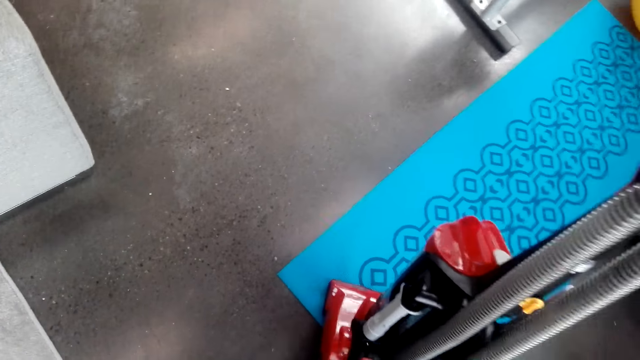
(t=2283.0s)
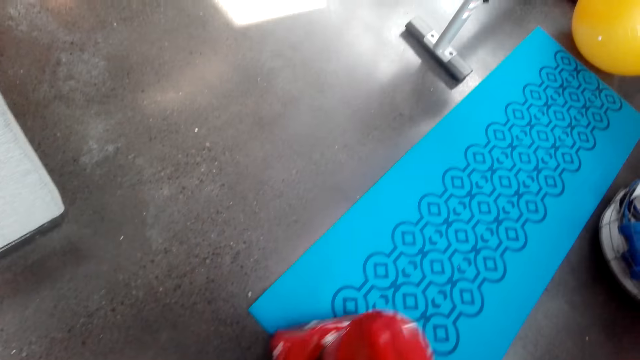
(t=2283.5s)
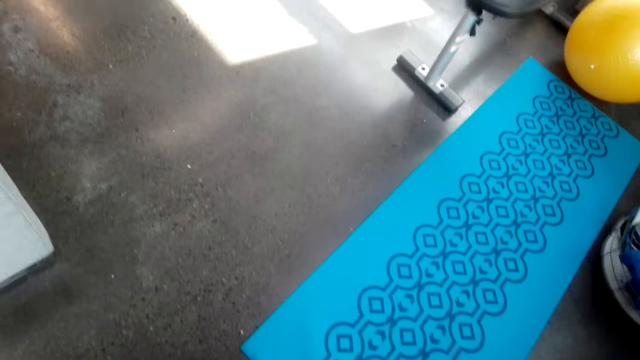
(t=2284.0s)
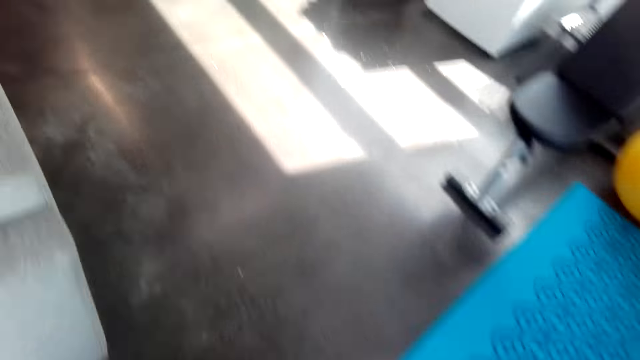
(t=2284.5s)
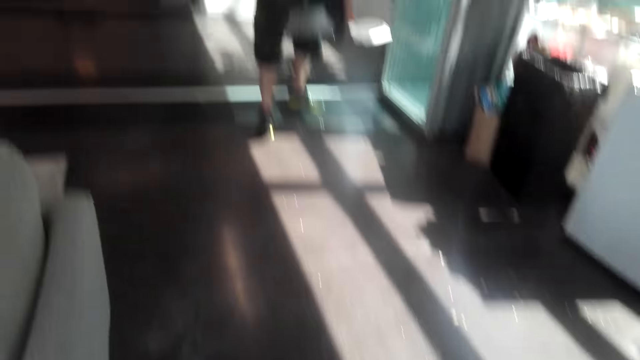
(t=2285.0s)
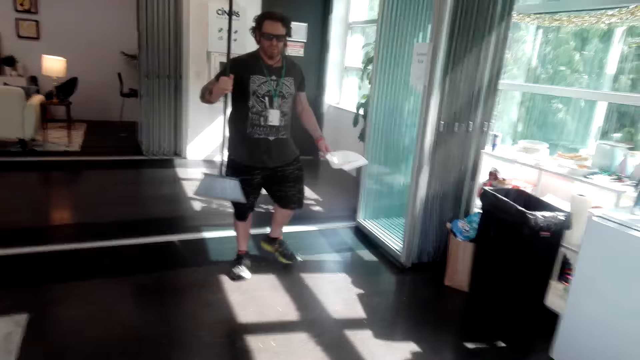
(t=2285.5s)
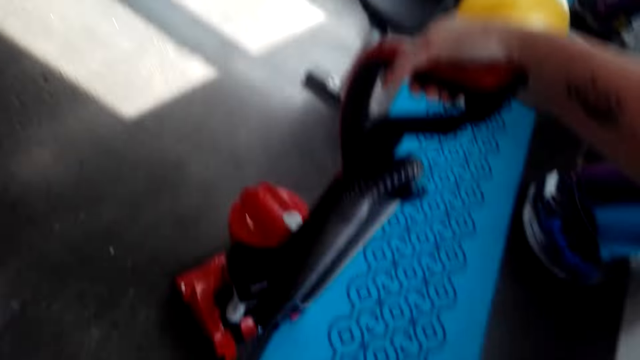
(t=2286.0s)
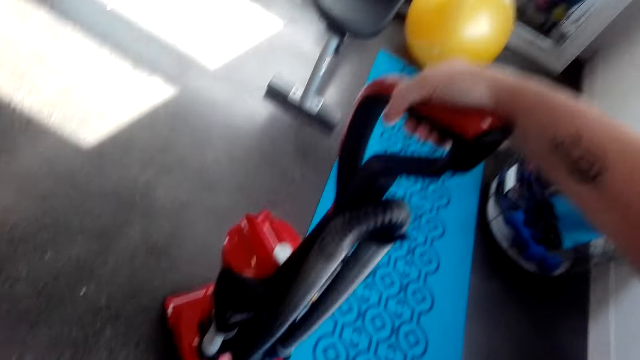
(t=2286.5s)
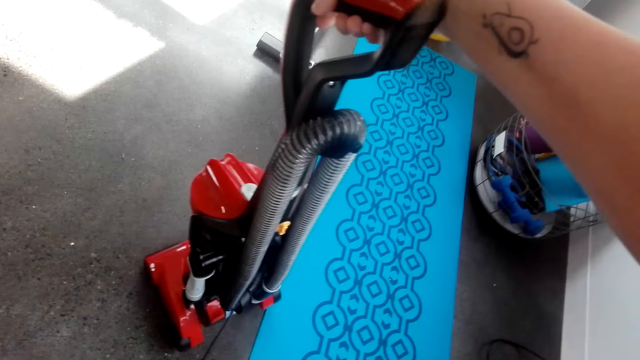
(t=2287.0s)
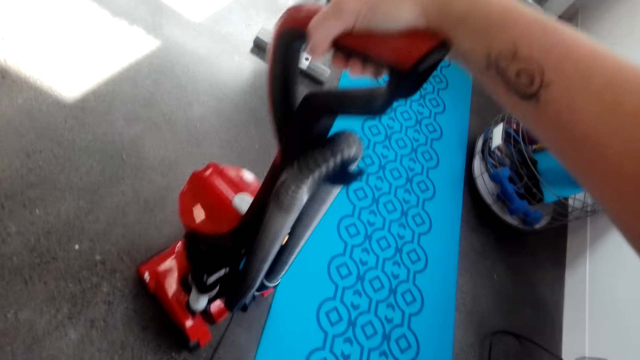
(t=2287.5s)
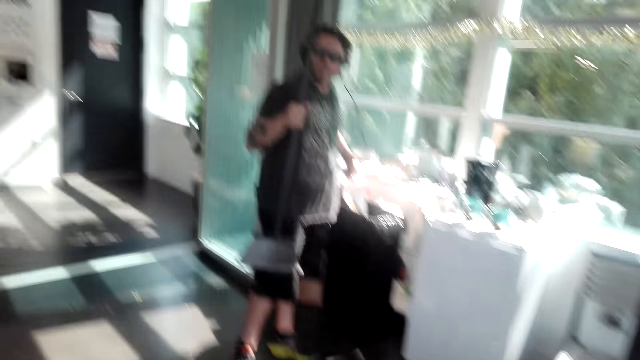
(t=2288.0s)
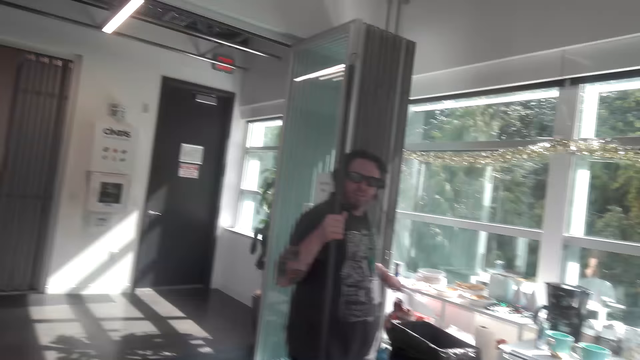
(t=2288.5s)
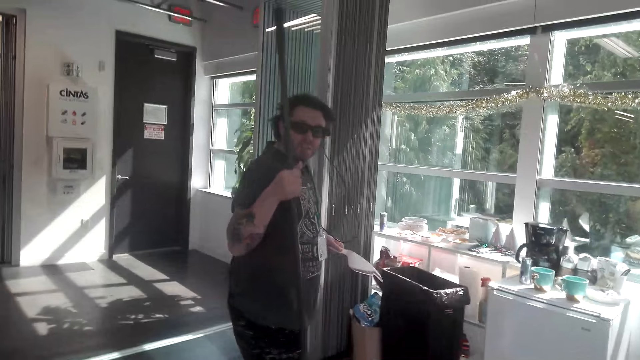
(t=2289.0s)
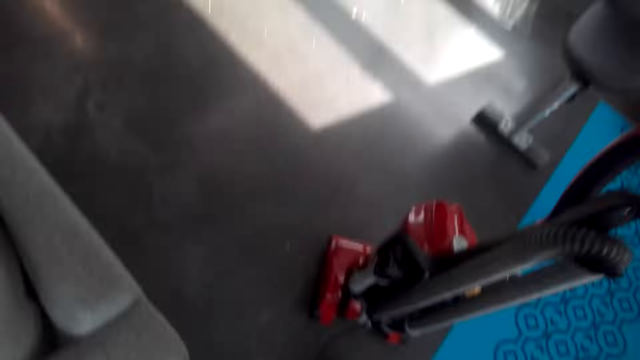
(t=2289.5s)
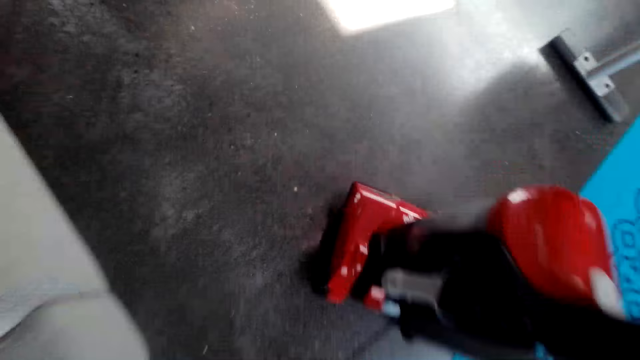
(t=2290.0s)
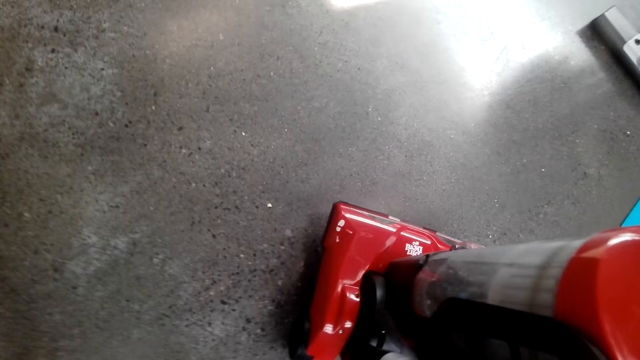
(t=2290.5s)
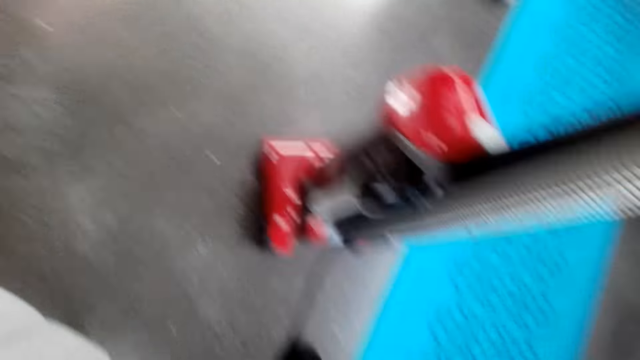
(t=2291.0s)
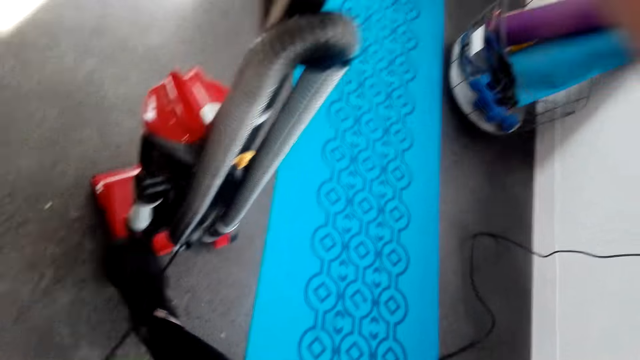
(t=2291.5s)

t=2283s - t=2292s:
The camera wearer turns off the vacuum cleaner. They talk to a man.

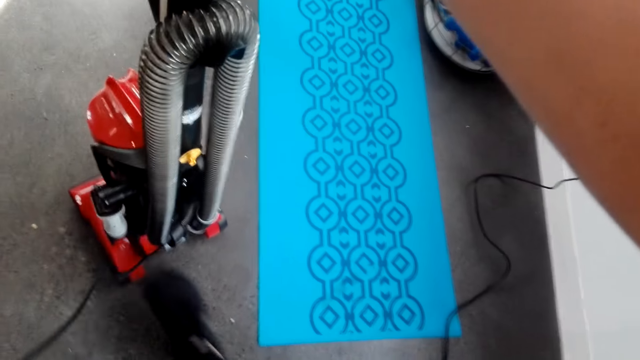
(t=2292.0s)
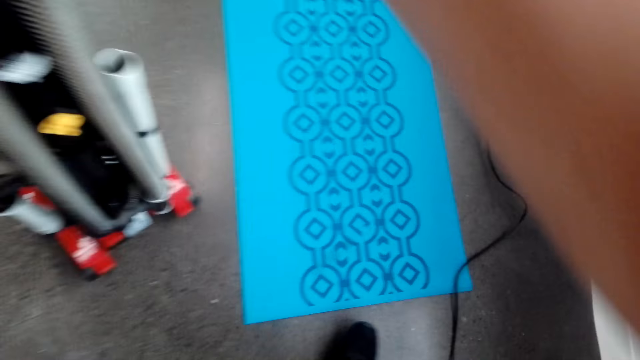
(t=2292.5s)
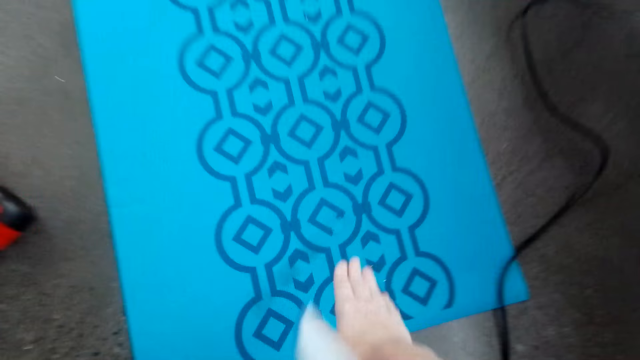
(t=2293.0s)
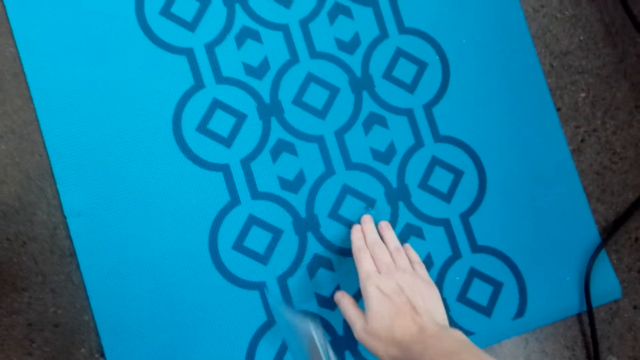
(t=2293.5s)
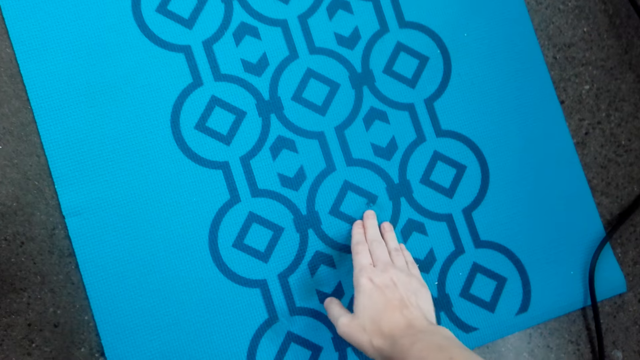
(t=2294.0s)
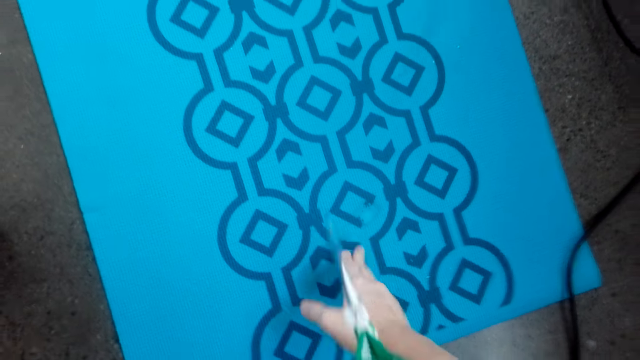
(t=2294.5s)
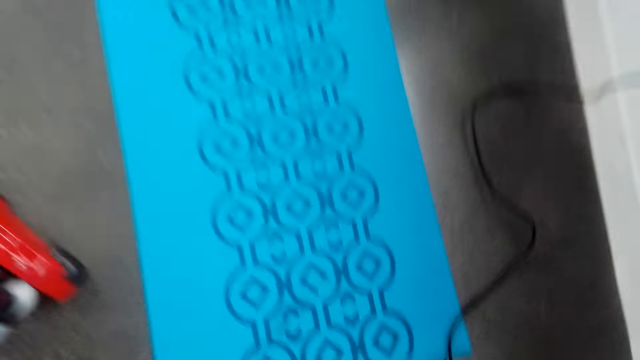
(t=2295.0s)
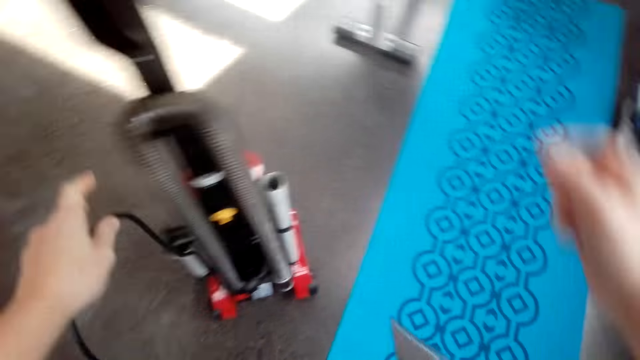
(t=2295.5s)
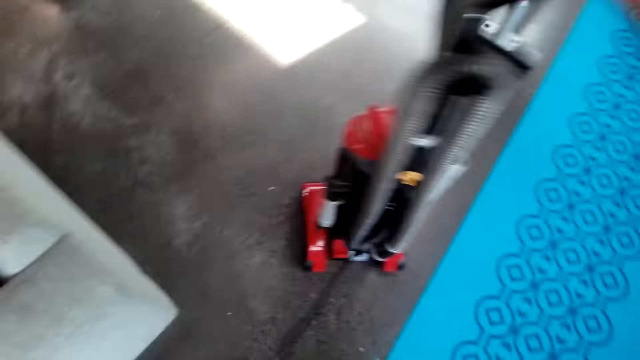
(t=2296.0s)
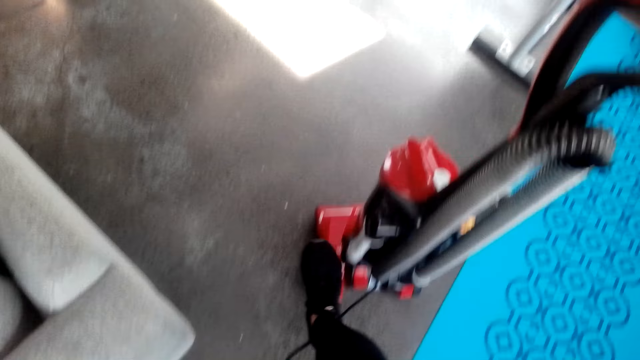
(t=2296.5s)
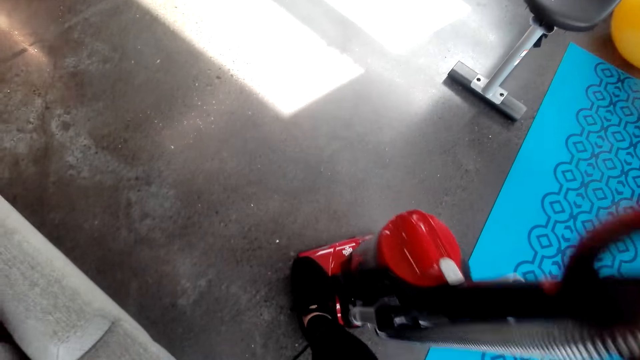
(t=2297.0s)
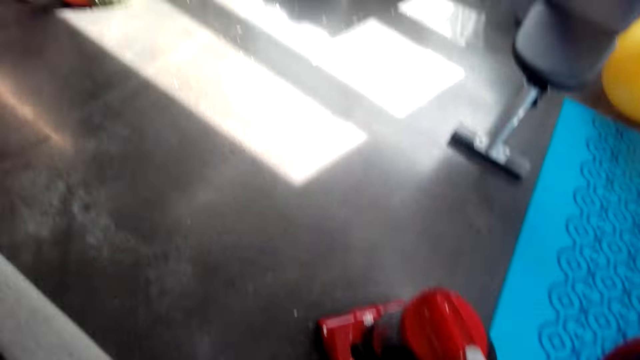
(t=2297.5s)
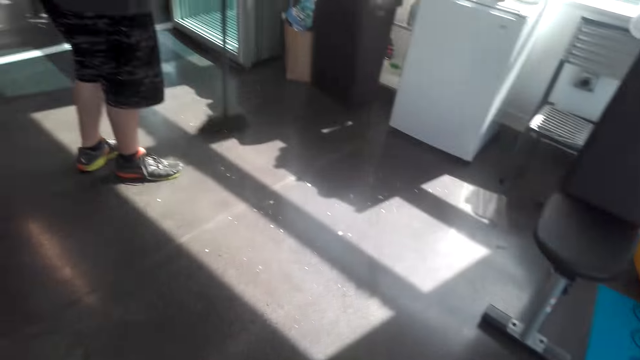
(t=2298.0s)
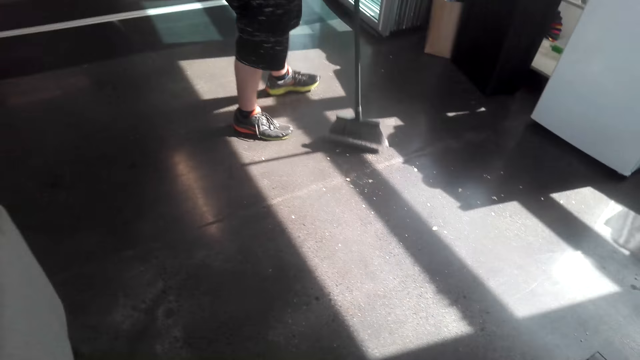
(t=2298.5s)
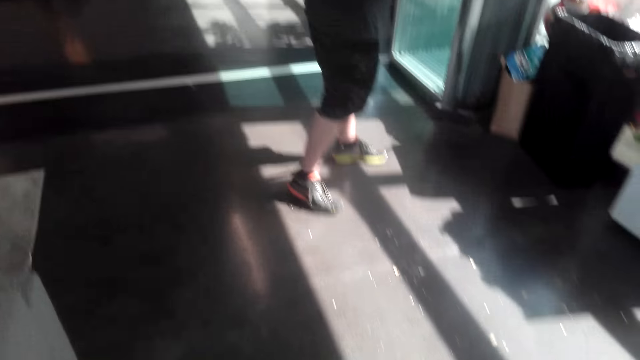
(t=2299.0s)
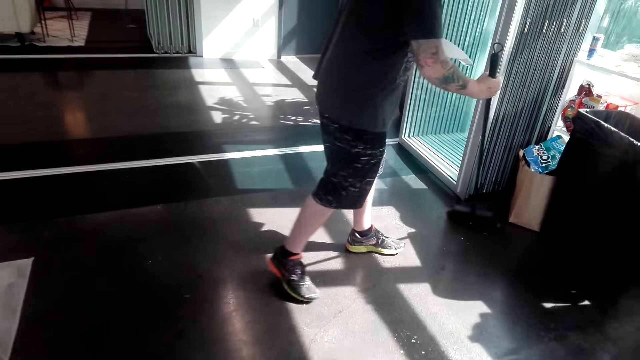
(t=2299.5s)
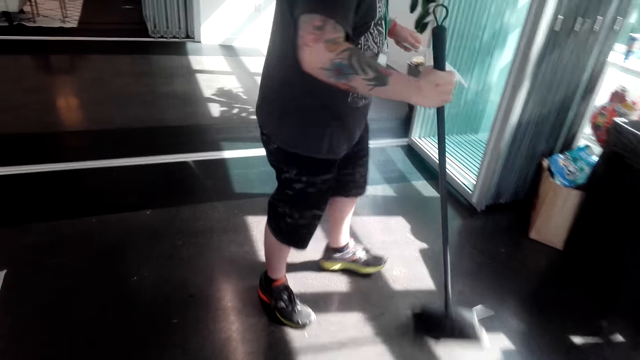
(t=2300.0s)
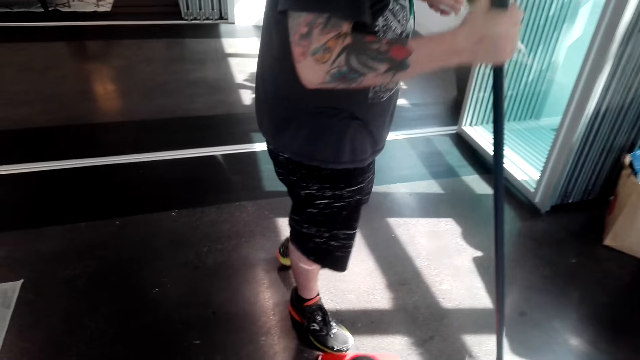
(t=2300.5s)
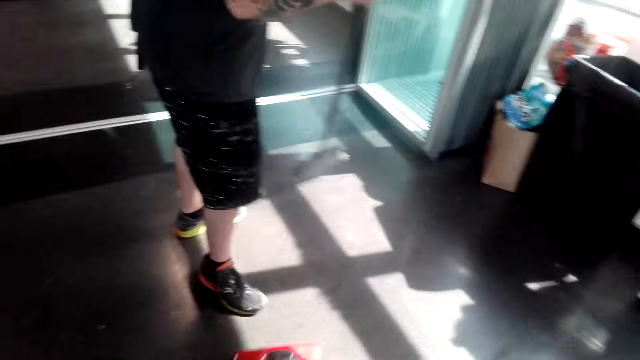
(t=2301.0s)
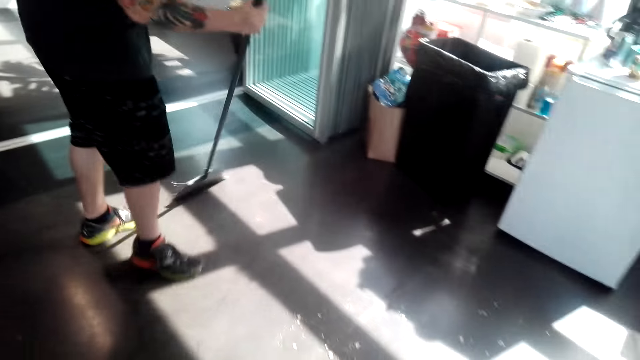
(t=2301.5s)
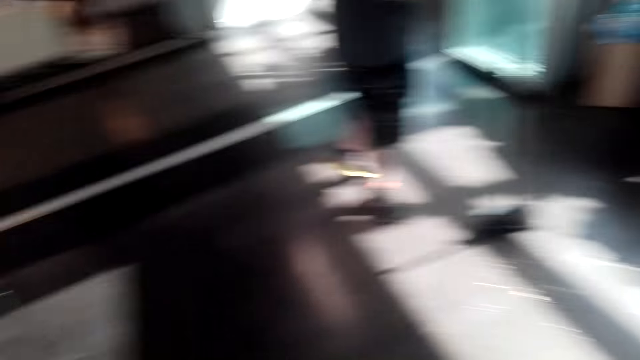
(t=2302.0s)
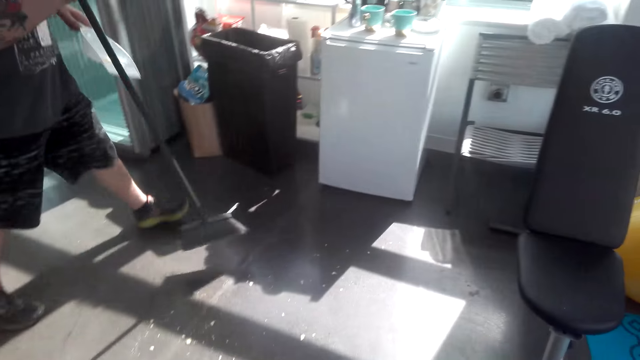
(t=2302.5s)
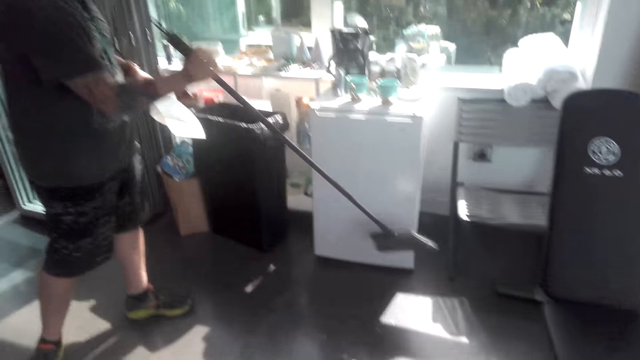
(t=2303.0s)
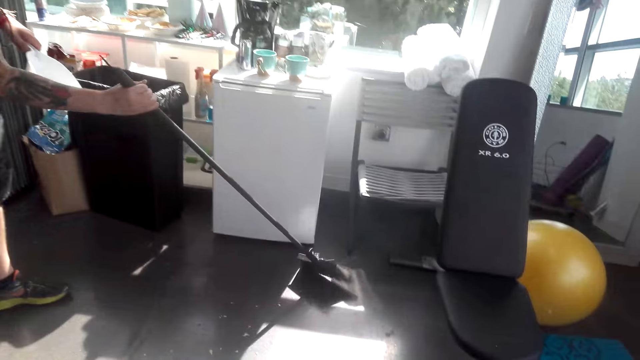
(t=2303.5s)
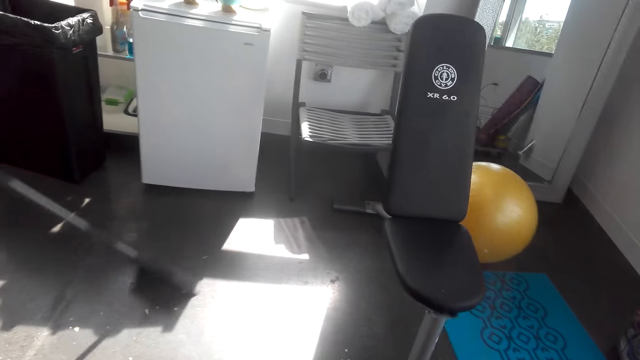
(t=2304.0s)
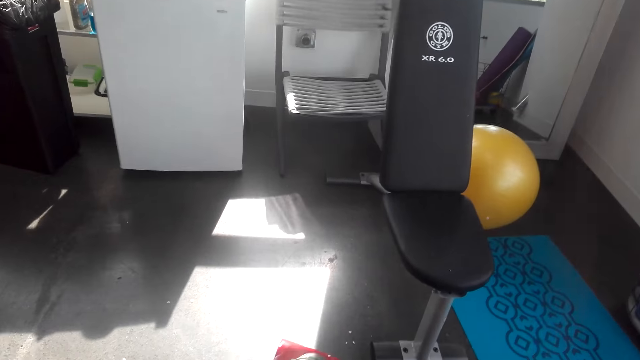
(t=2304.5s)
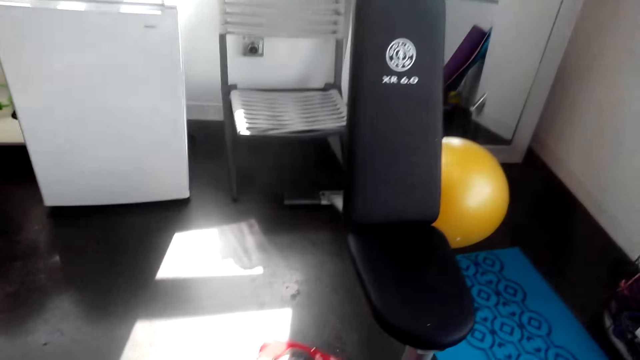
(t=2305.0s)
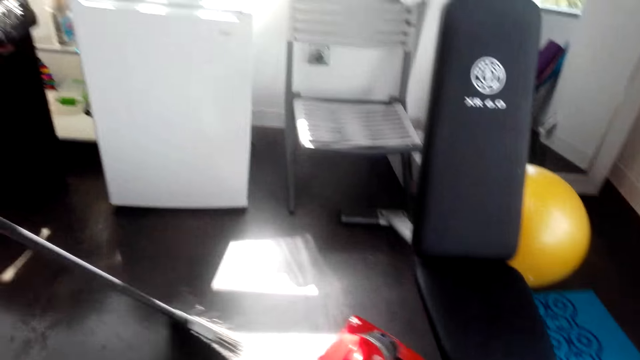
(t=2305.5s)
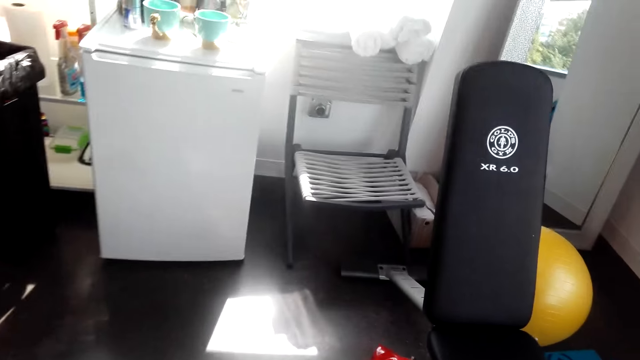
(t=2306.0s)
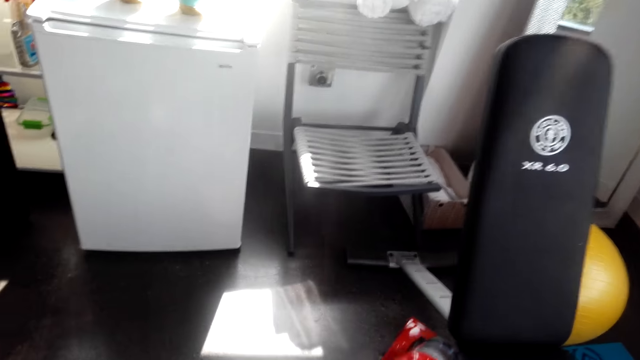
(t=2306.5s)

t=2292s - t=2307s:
The camera wearer touches the carpet with his hand. He turns on the vacuum cleaner. He cleans the room with the vacuum cleaner.
